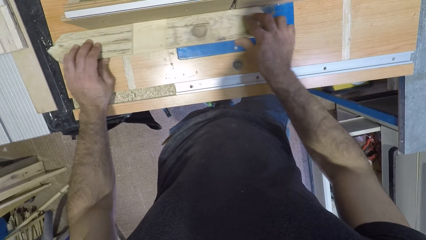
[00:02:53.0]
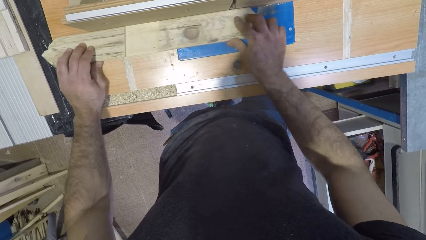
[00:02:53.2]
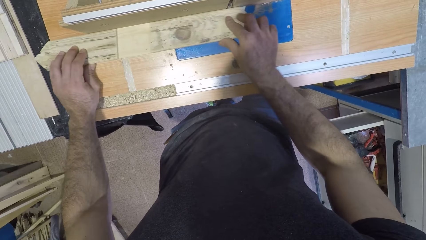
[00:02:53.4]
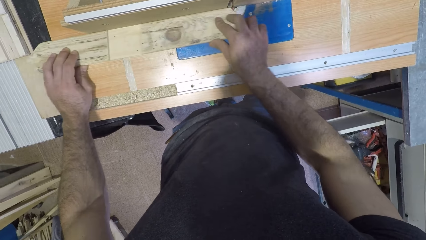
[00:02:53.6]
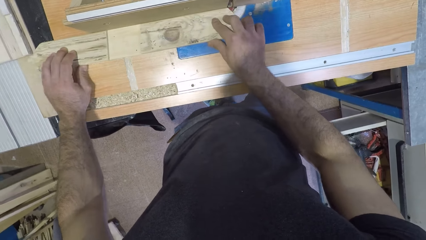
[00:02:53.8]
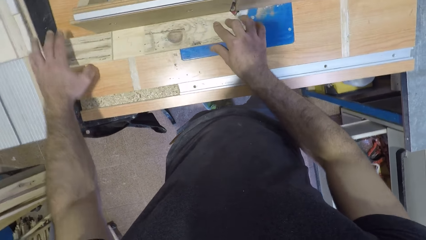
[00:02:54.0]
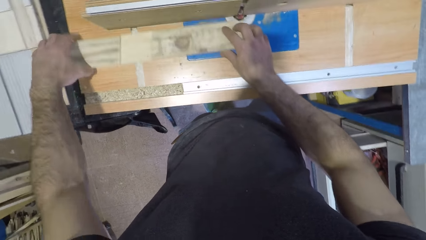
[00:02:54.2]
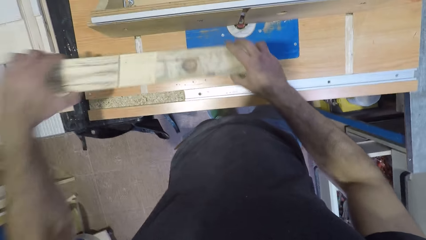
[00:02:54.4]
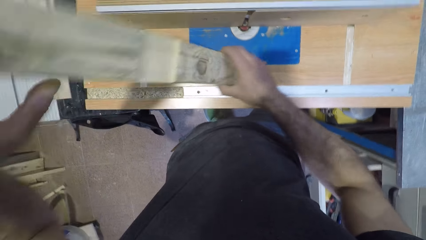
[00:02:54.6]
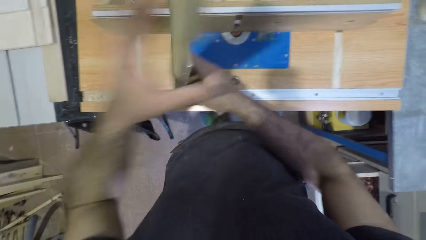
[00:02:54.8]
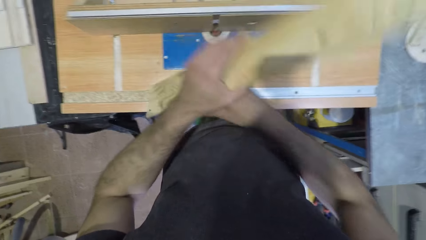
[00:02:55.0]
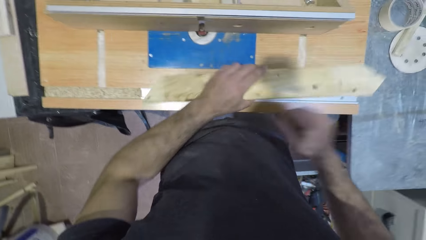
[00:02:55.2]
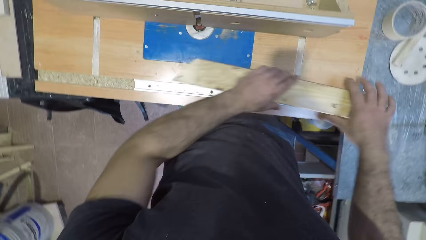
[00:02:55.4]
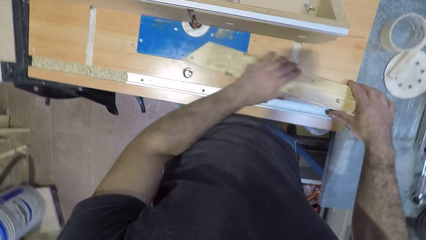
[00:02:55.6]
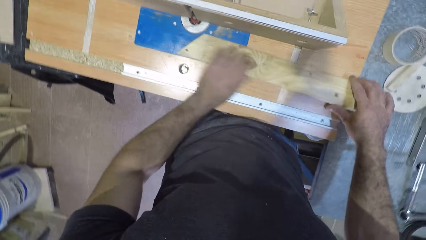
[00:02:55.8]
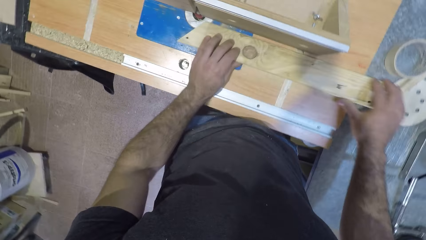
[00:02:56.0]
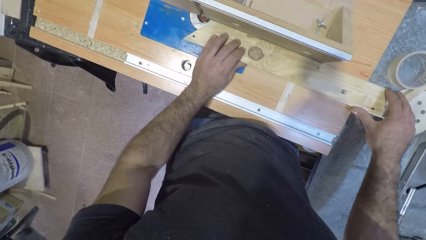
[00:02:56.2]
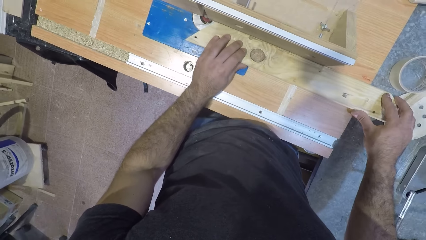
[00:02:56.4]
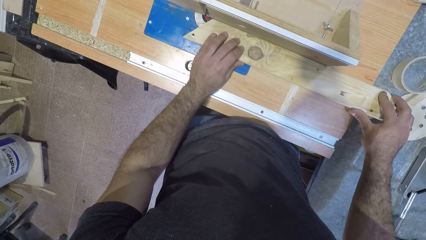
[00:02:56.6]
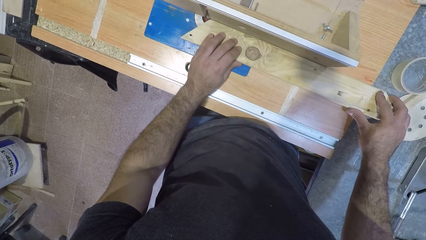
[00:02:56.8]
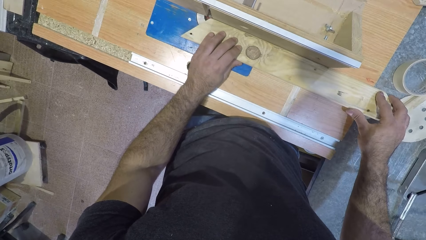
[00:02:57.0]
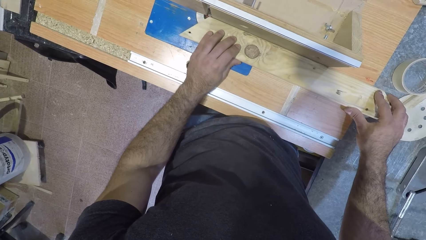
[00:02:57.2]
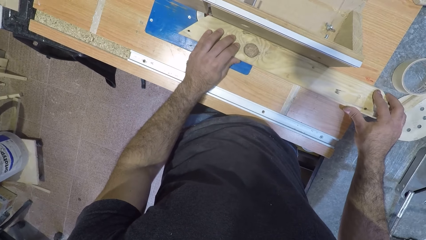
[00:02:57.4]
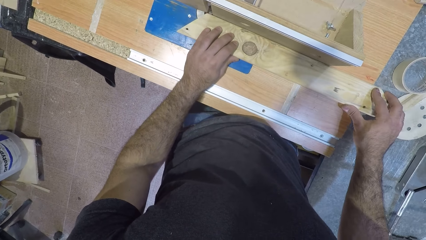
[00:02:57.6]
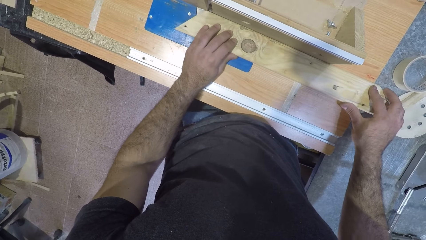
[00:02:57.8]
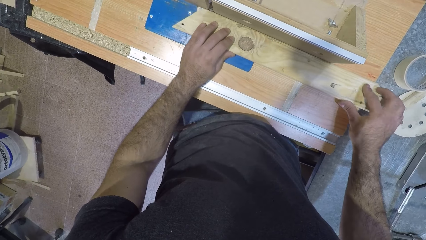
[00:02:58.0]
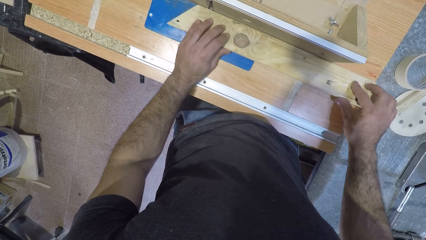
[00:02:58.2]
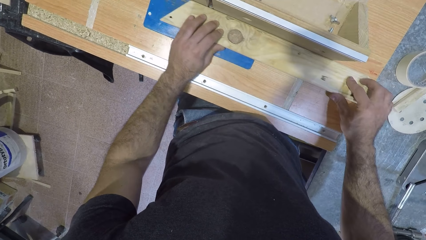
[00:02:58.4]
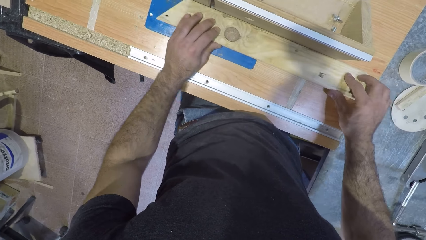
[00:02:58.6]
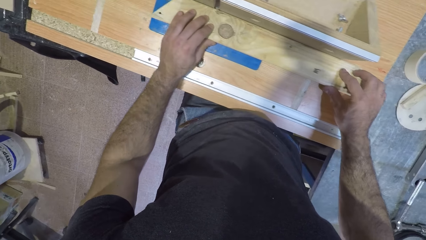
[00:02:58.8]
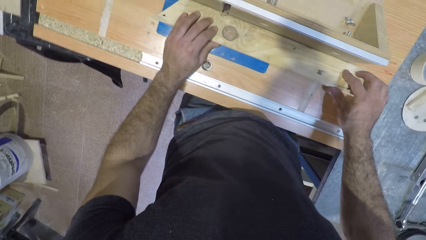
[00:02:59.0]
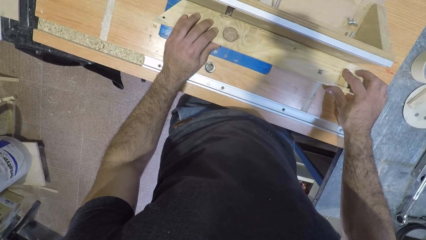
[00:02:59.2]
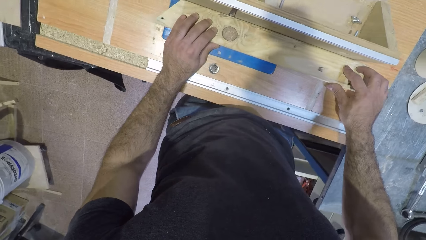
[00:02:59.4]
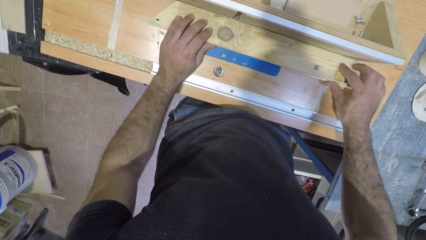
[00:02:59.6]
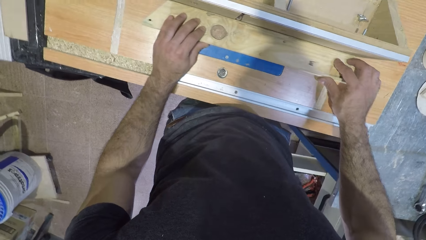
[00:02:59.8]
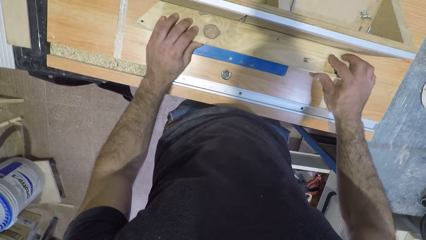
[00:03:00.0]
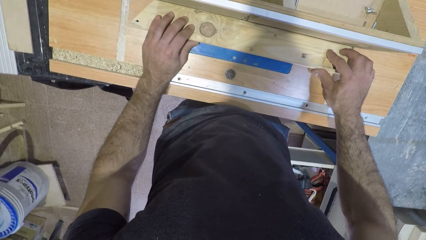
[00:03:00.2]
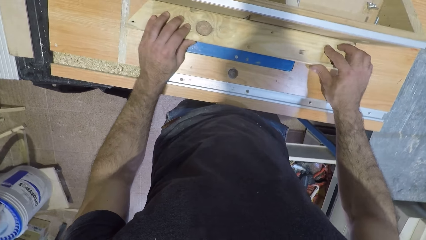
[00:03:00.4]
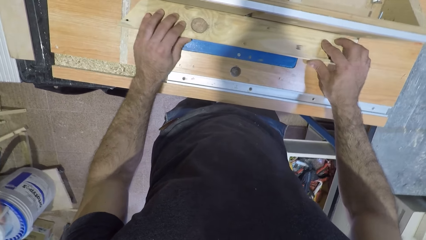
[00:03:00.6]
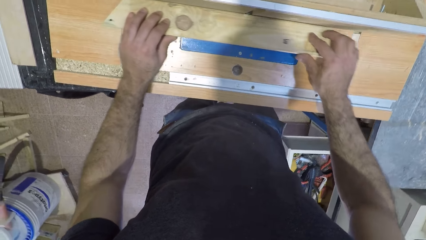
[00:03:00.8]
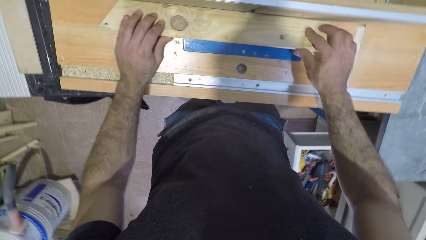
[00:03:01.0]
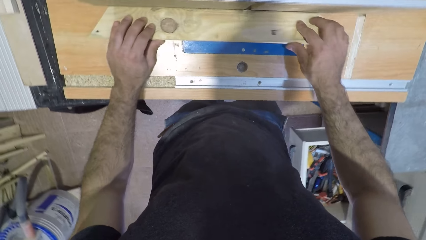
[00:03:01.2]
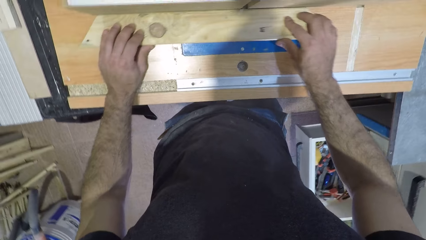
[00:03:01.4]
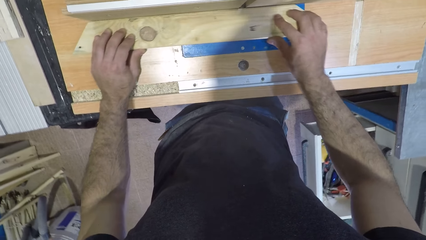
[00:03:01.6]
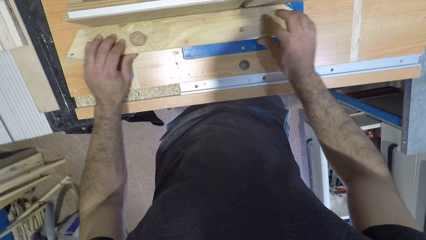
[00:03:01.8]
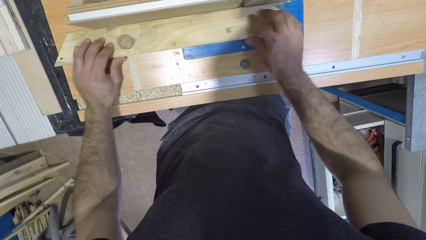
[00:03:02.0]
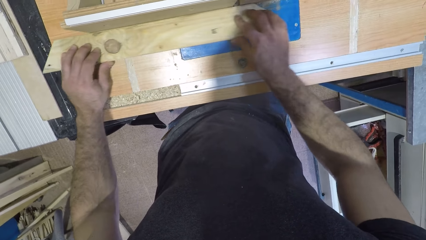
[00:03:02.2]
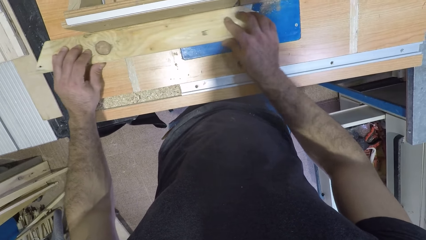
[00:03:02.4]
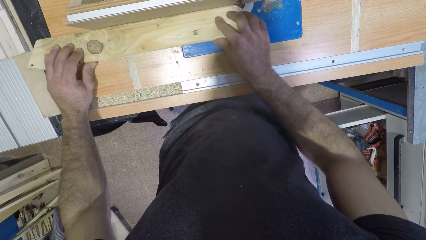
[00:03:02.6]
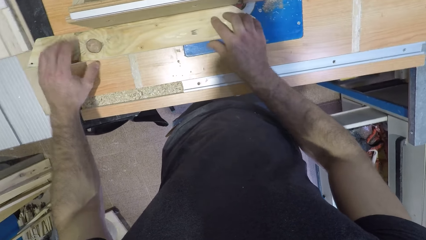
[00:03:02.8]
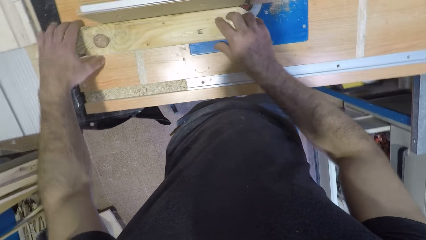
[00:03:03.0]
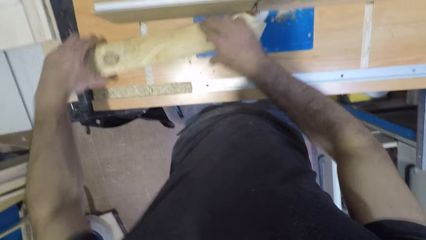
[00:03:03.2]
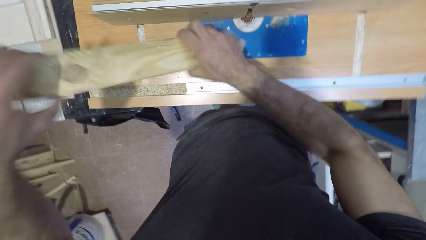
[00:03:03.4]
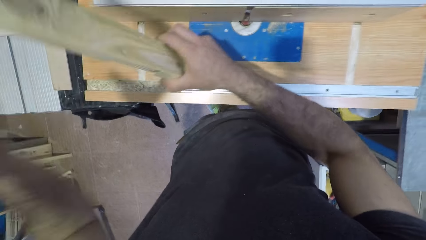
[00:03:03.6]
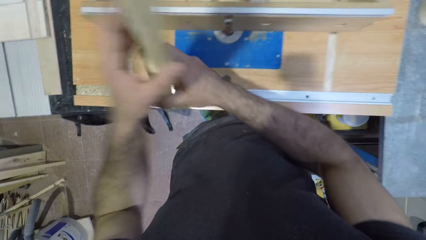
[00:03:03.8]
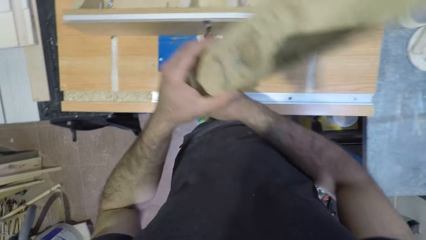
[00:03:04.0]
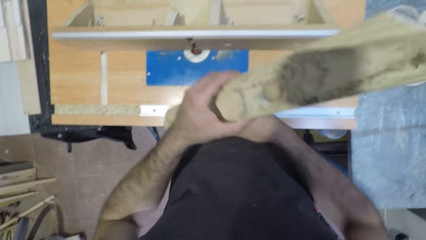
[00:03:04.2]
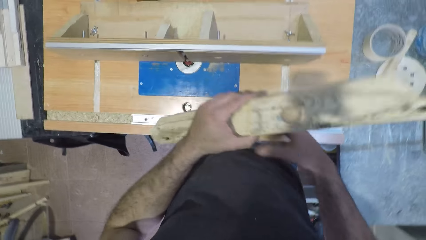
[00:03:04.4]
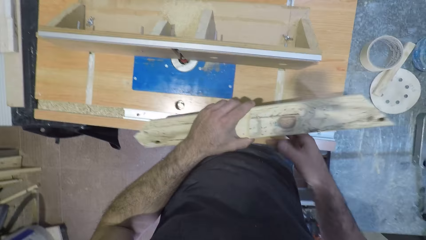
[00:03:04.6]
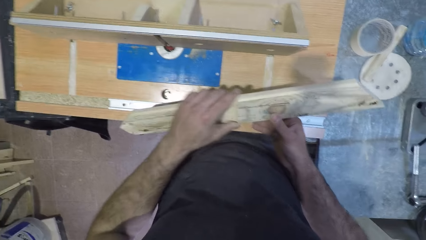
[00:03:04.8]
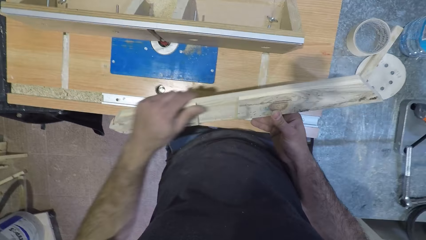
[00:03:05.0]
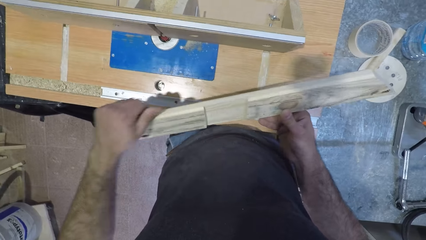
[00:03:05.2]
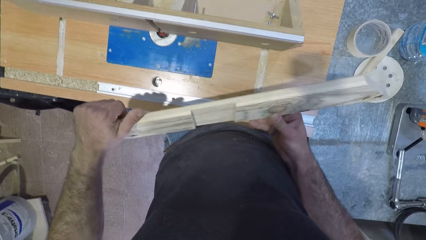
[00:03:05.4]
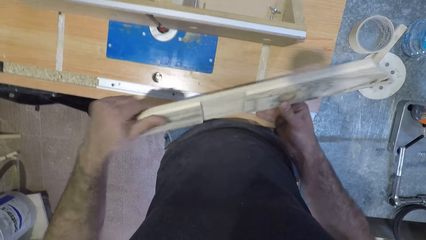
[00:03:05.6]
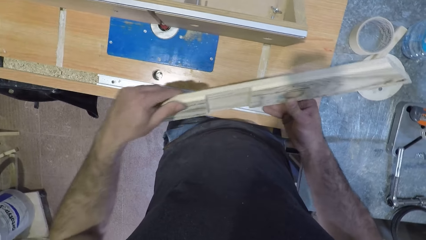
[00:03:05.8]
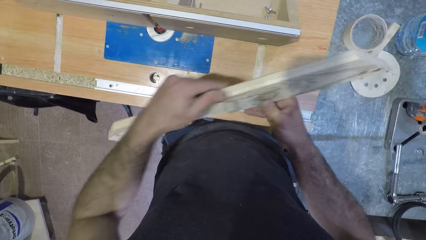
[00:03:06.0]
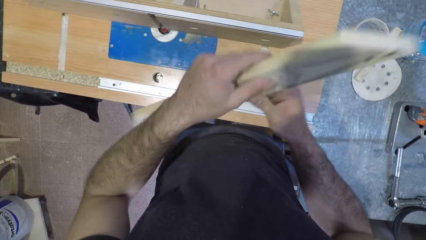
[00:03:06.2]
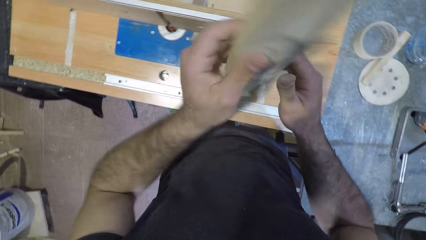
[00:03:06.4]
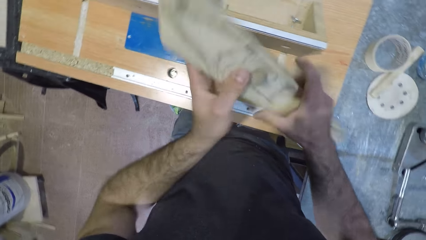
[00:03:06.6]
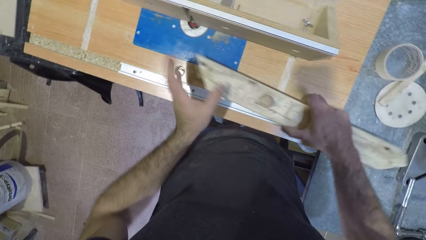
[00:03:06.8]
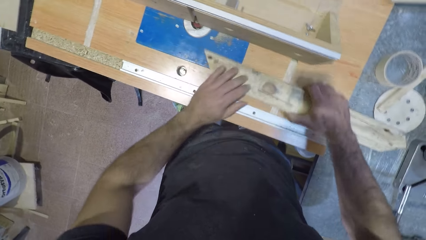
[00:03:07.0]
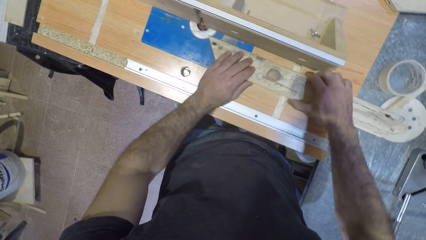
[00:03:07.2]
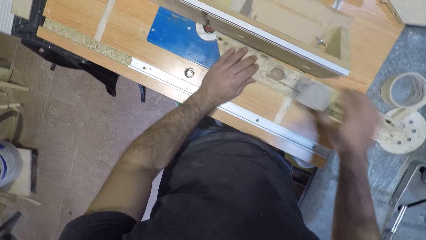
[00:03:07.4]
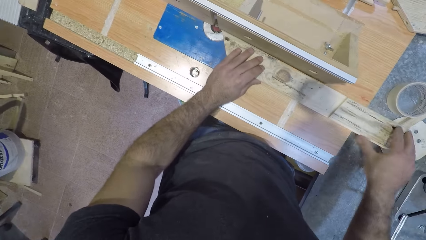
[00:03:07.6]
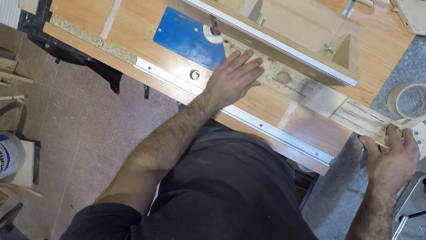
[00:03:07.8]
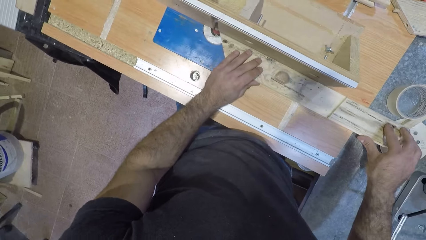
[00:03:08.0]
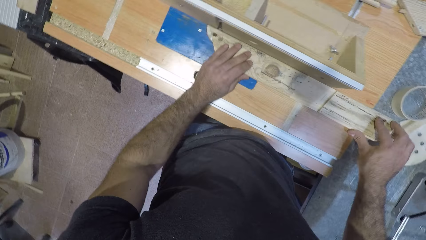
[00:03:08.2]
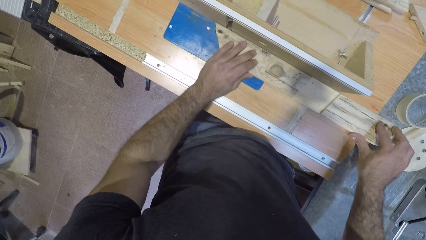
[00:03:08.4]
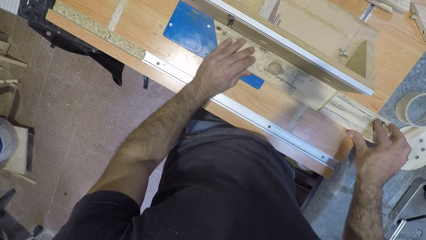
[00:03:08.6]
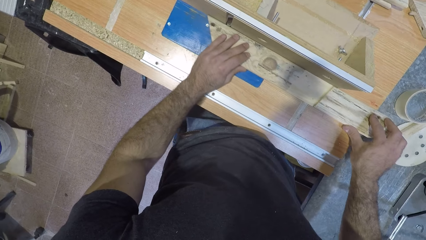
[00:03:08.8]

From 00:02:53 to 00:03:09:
The camera wearer flips the wood and puts the wood on the table. They shape the wood with a wood shaper. They lift the wood off the table and flip the wood. They smoothen the piece of wood with the left hand. They hold the wood with both hands and put the wood on the table.
